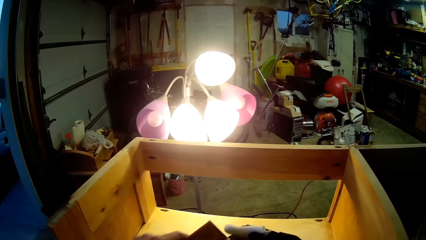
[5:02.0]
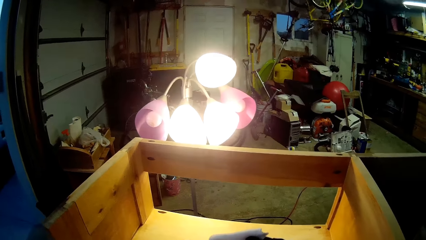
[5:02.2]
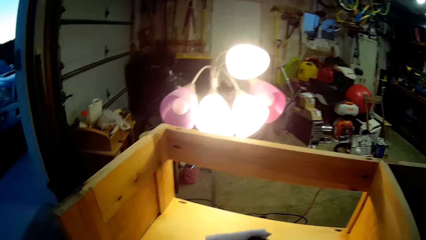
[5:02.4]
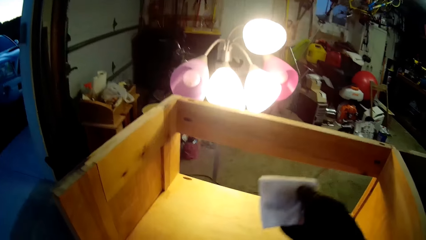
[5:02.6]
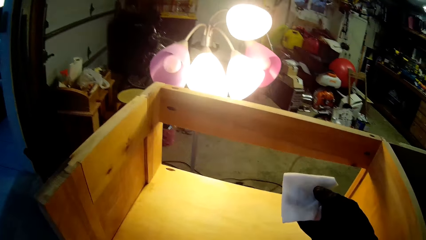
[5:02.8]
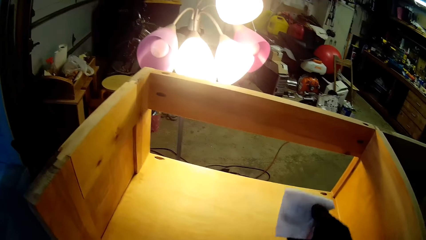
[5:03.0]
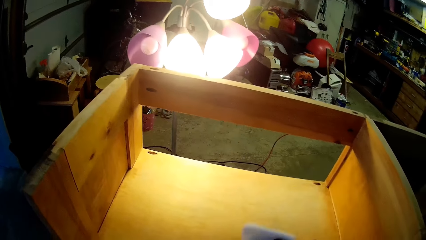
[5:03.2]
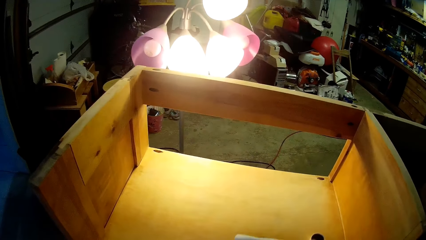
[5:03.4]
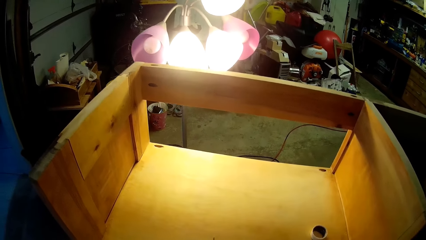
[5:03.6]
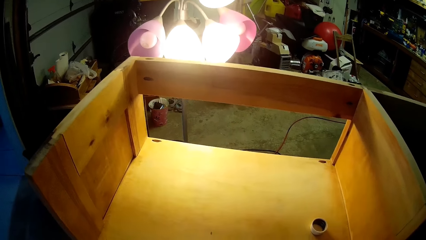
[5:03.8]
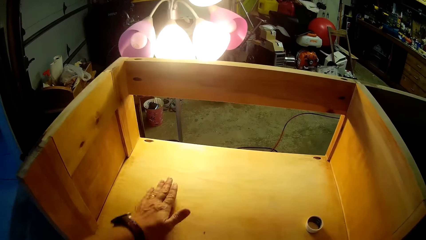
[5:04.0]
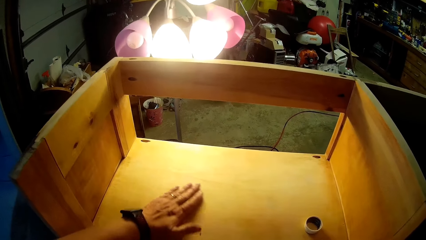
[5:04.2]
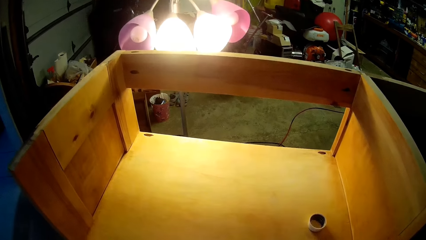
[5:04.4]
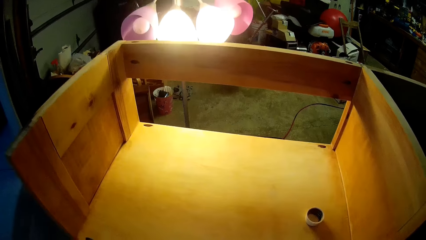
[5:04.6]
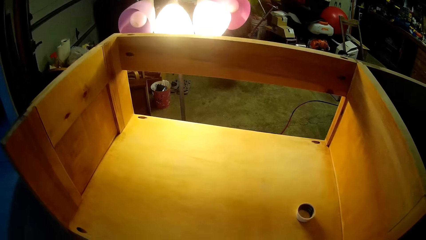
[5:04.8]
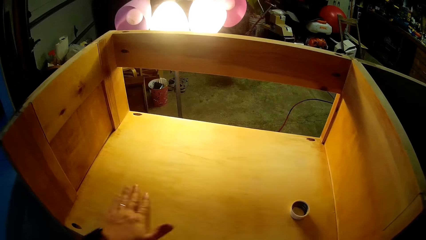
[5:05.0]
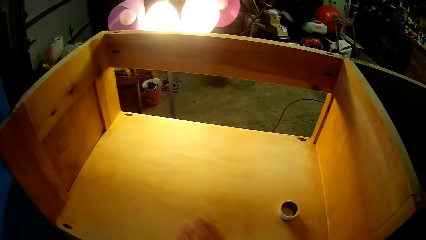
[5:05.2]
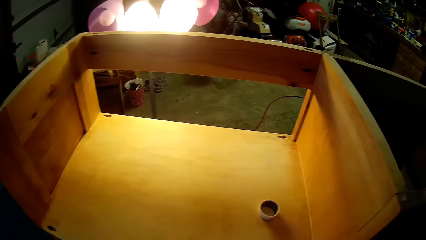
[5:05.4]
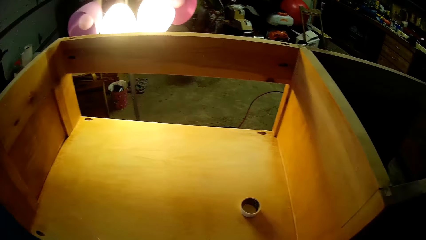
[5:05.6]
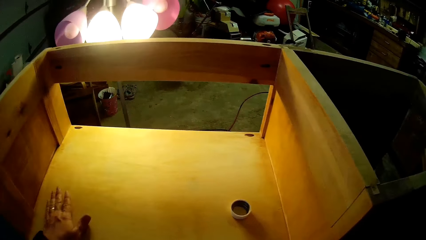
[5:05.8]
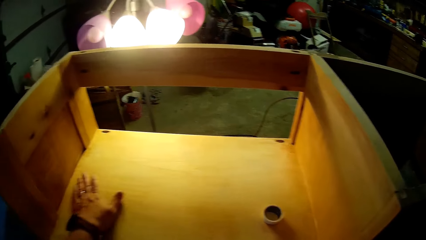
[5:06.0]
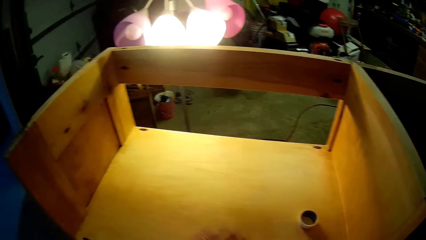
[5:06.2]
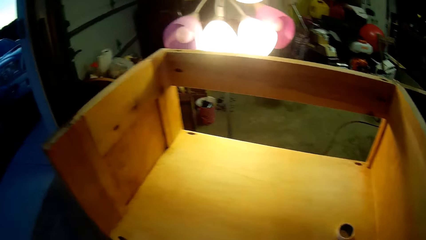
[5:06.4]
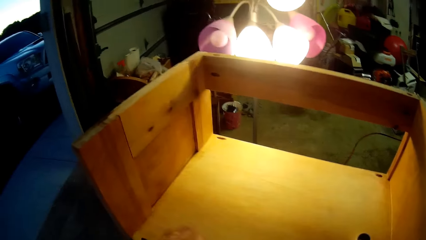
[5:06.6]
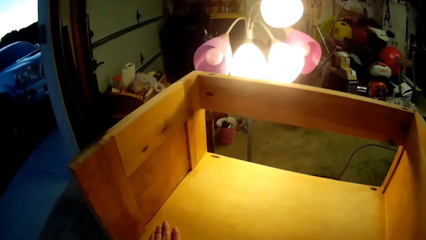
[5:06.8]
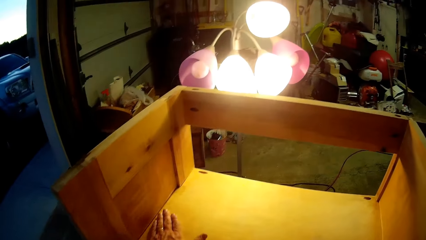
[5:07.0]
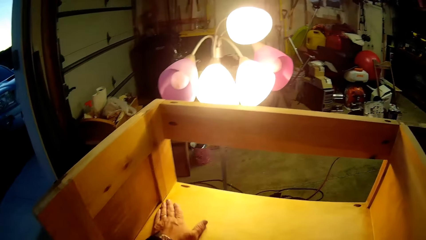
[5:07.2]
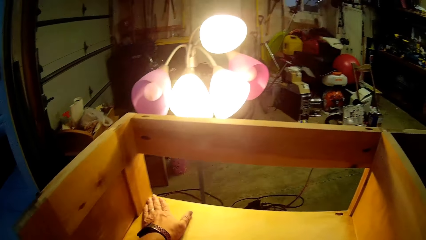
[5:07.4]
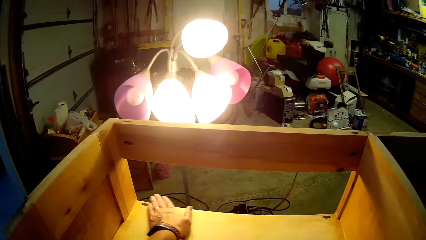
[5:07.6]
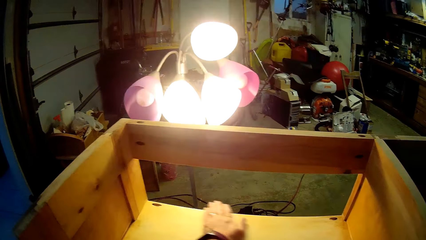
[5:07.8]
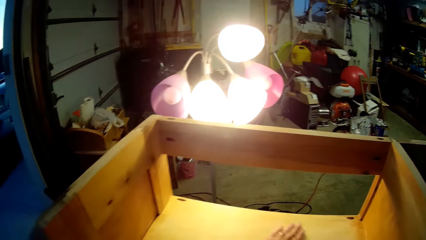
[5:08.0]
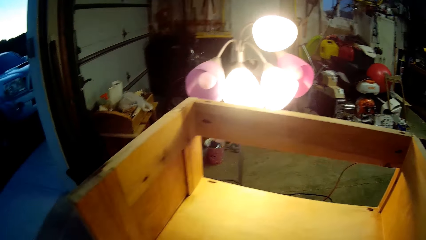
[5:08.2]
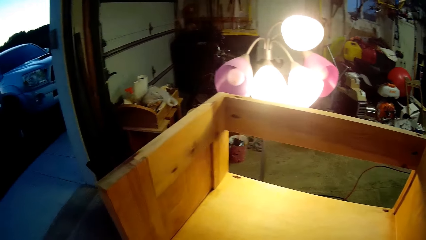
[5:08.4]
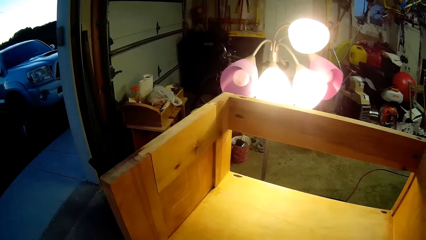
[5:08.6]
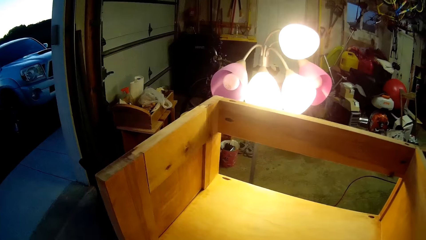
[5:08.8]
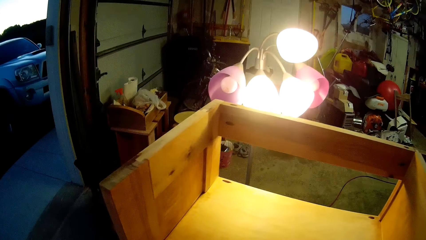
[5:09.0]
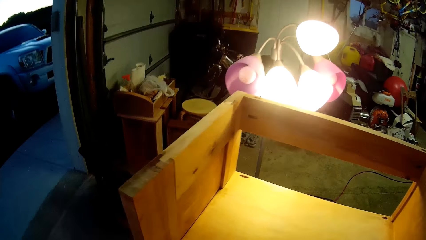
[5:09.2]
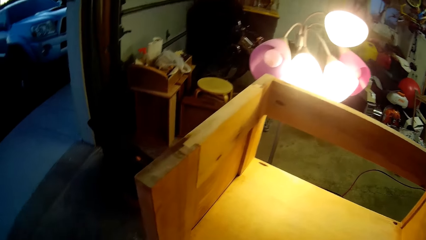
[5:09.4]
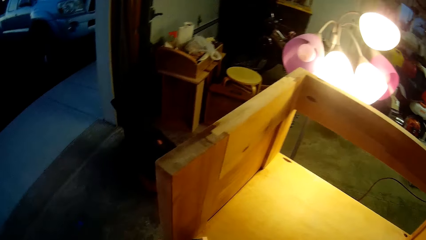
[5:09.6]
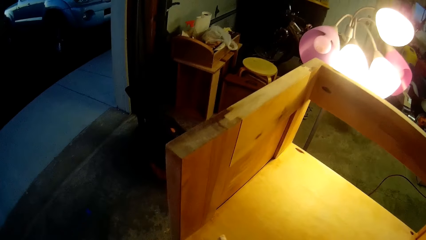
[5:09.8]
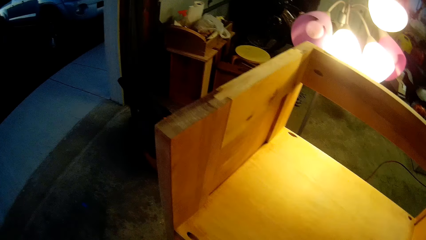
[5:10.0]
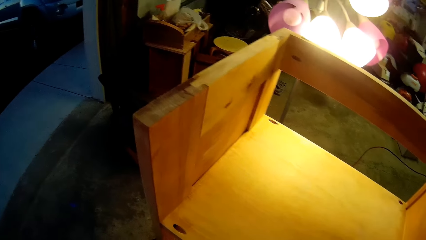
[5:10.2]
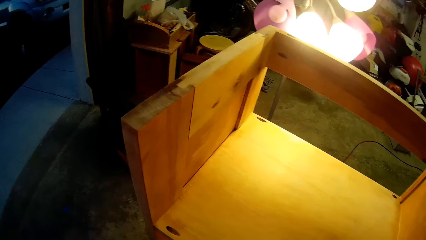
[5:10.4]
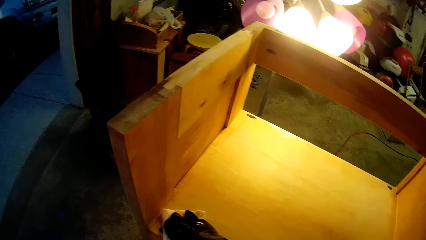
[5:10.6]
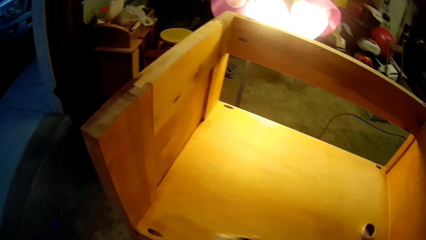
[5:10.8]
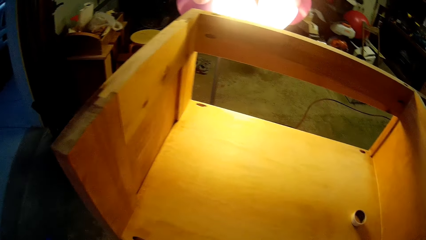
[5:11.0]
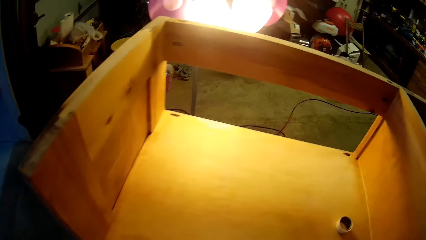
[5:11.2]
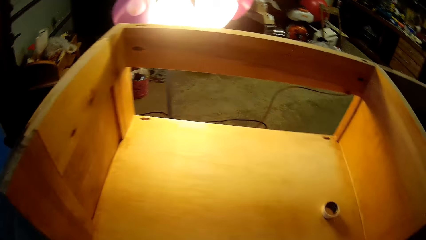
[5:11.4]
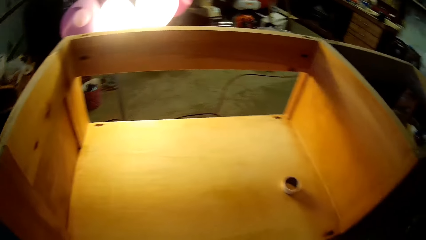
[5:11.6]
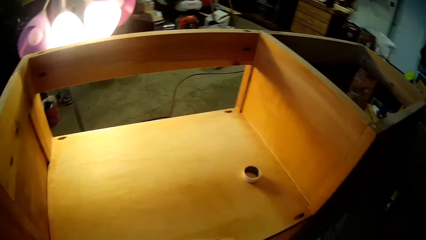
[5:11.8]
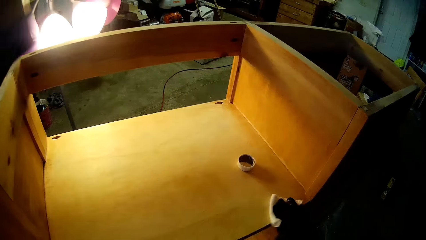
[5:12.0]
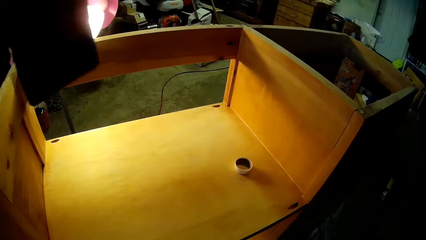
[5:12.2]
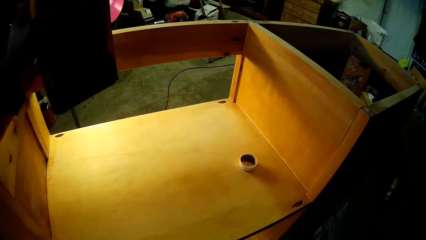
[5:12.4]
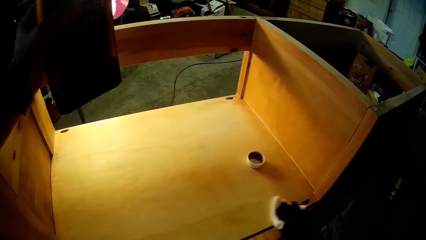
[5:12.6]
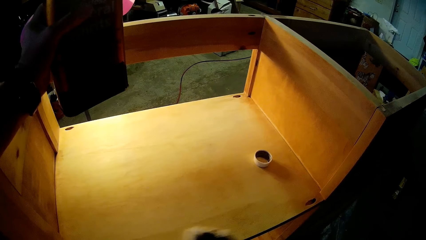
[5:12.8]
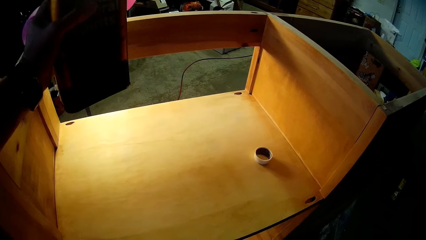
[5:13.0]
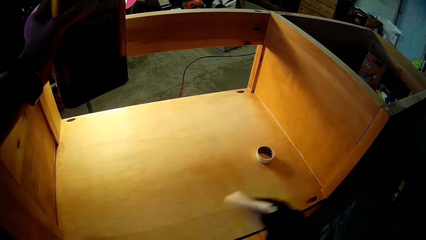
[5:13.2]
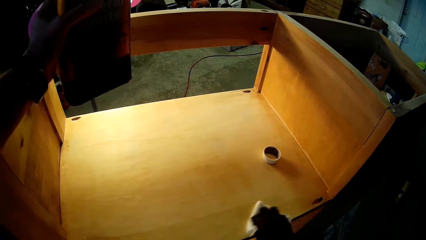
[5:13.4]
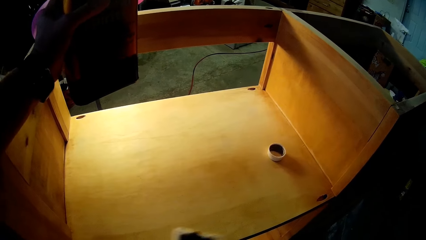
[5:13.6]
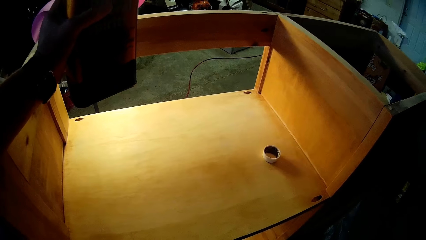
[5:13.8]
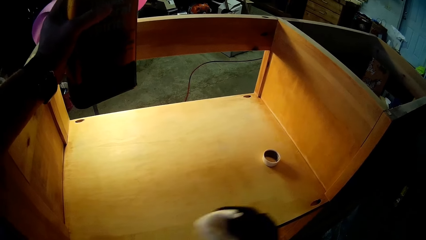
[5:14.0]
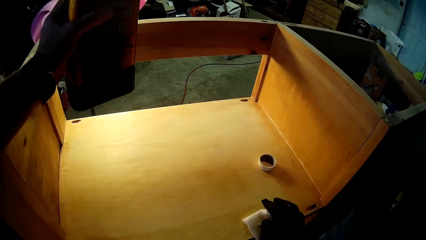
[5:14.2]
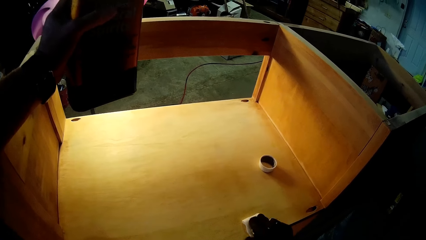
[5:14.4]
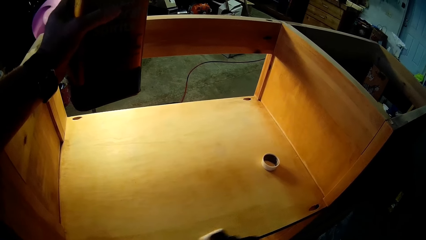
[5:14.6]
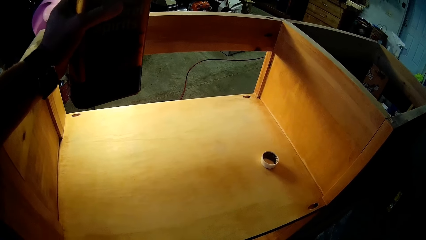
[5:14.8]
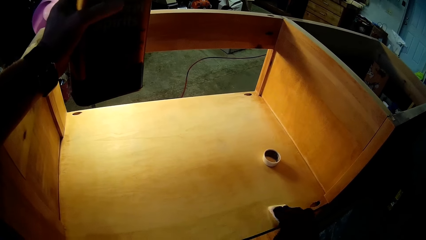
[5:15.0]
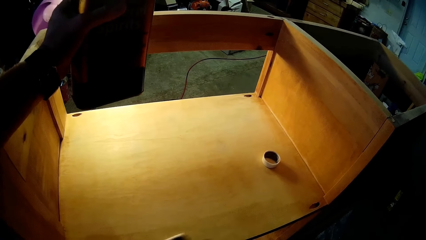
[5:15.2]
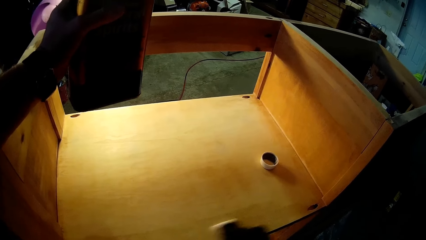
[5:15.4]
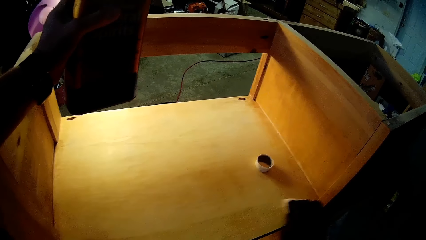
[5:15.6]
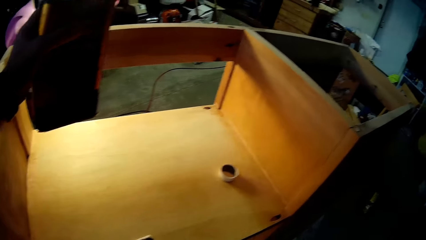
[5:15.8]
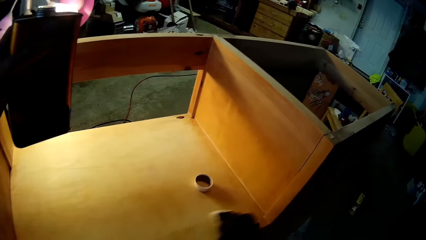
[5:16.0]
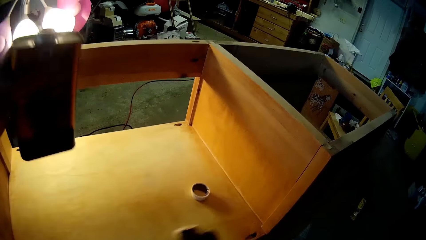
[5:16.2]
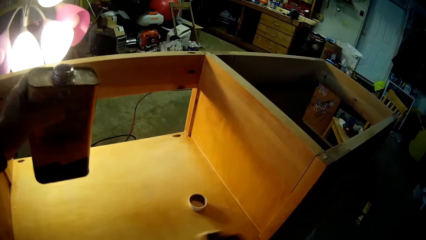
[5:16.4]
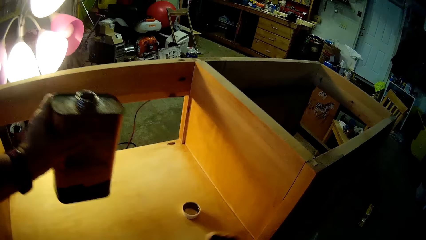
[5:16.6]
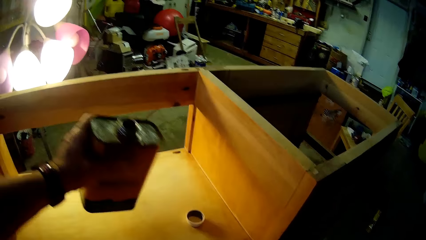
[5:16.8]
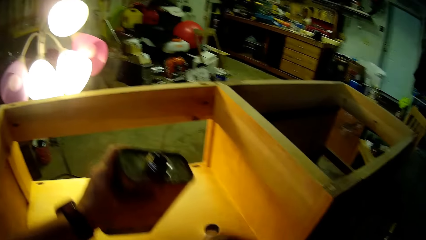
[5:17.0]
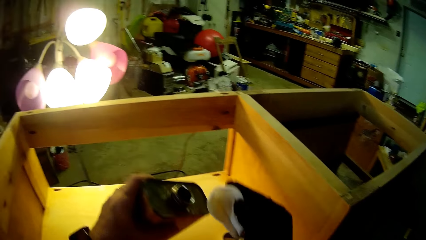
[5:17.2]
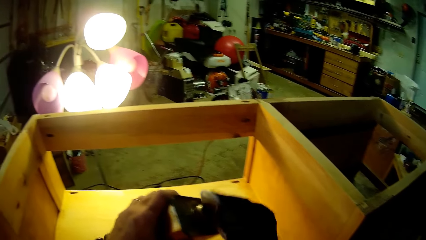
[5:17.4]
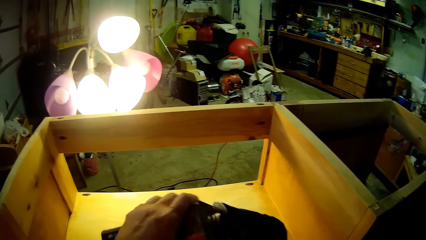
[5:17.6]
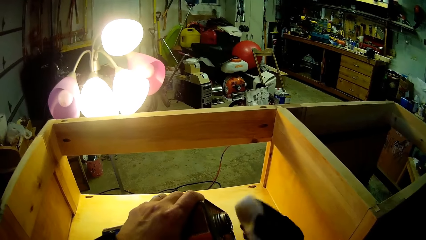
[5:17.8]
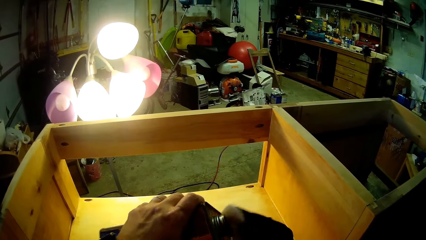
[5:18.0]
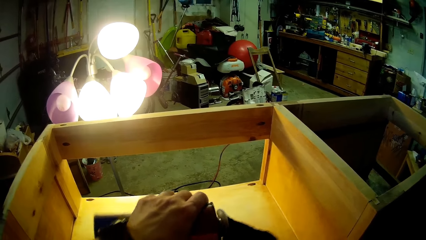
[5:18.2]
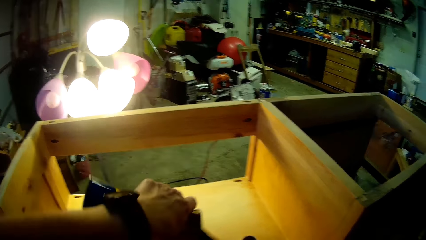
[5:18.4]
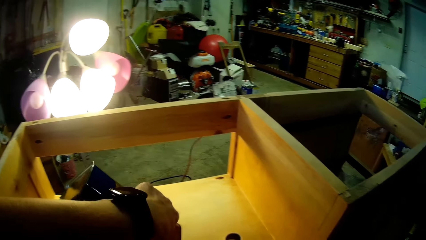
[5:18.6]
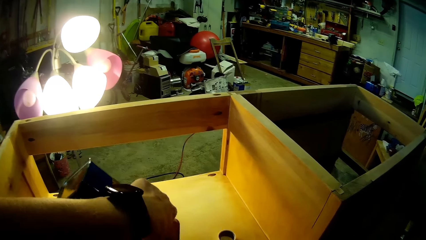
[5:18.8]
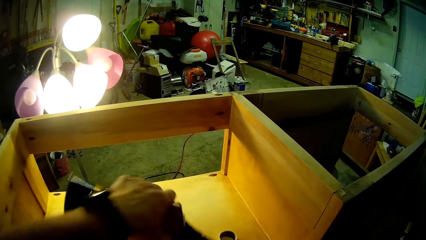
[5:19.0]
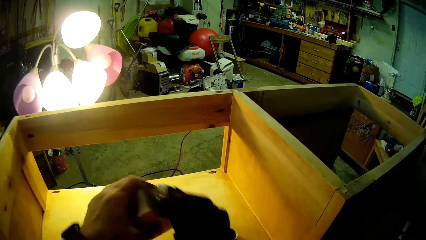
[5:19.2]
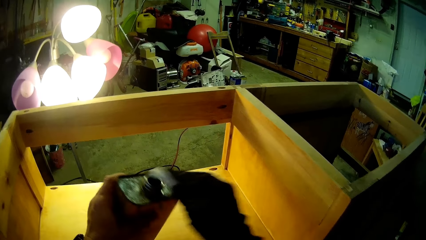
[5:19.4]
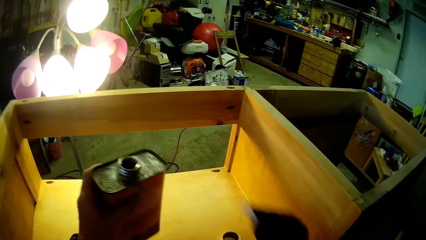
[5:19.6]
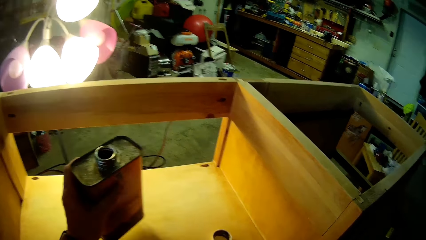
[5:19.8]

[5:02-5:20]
The camera wearer wipes the cabinet with his hand. He scrubs the cabinet with sandpaper. He puts the odorless mineral spirit on the sandpaper or wipe cloth.
